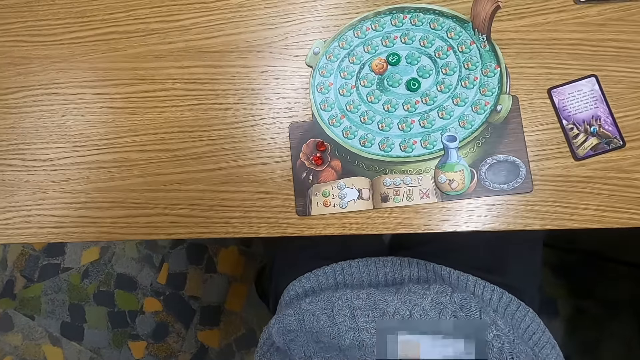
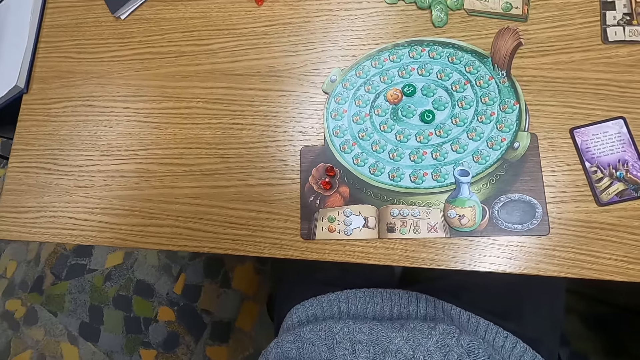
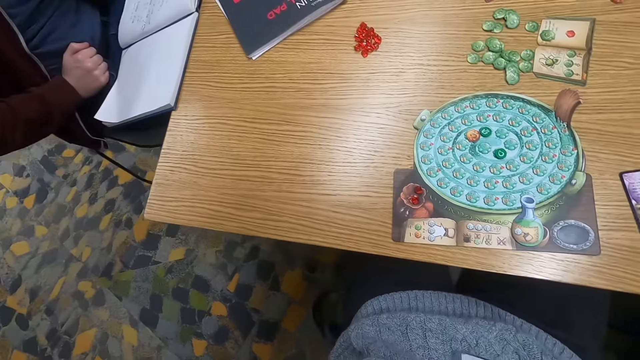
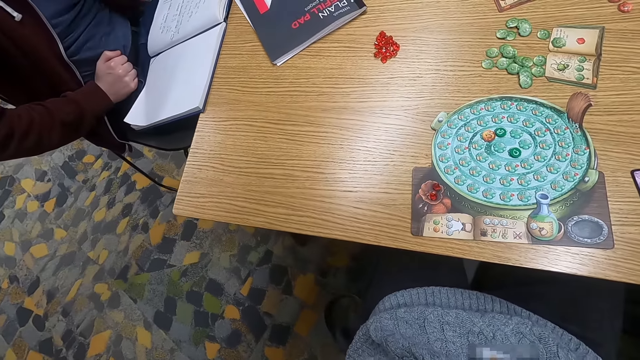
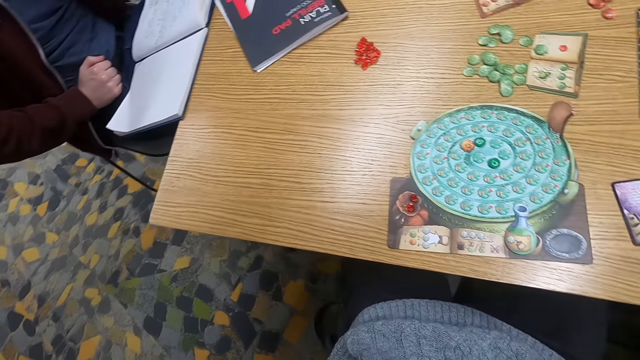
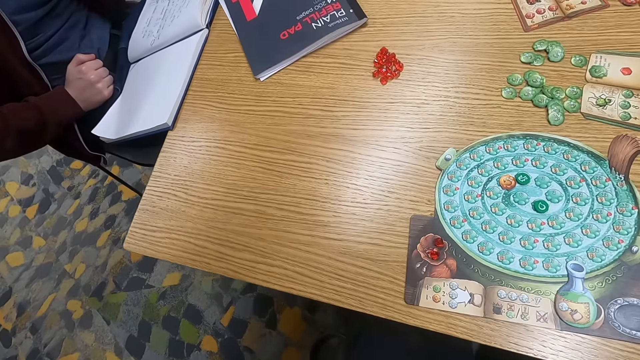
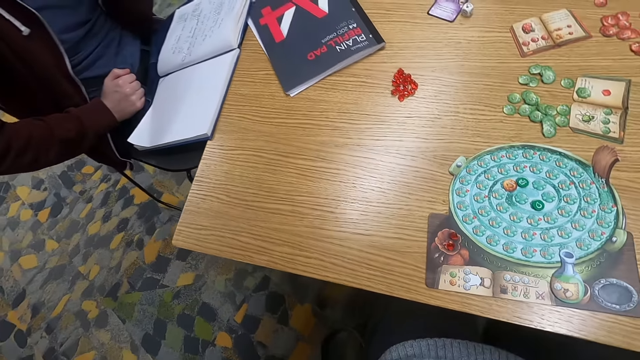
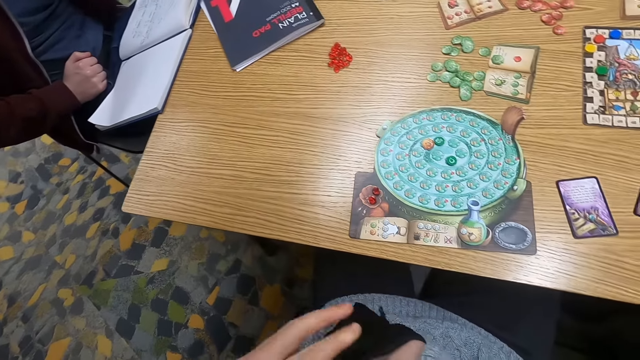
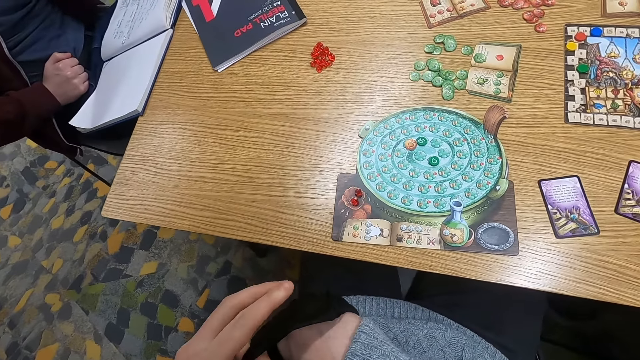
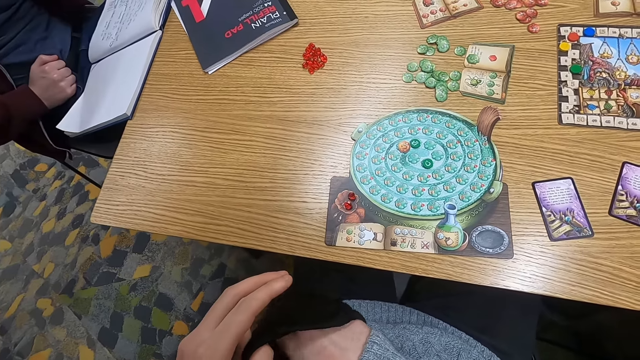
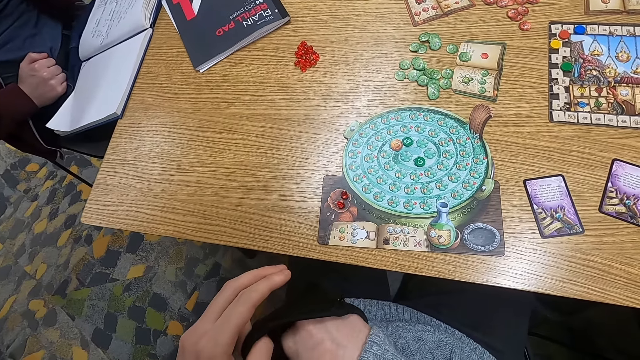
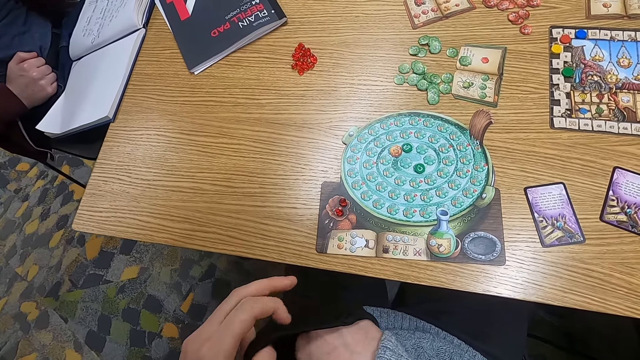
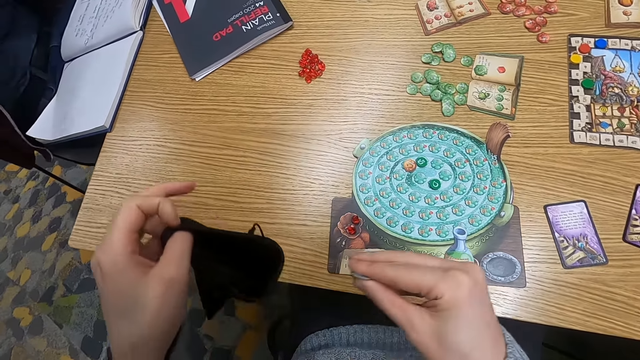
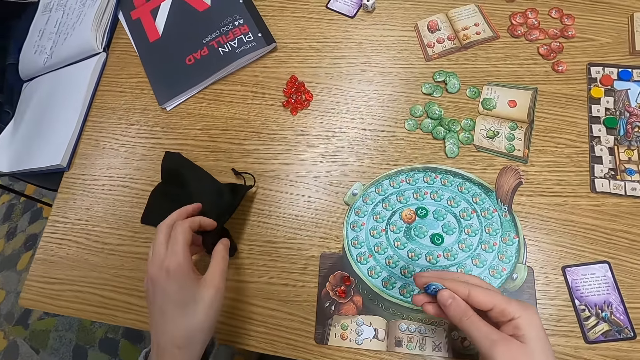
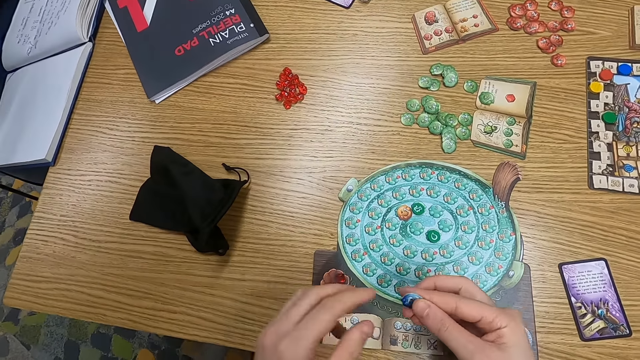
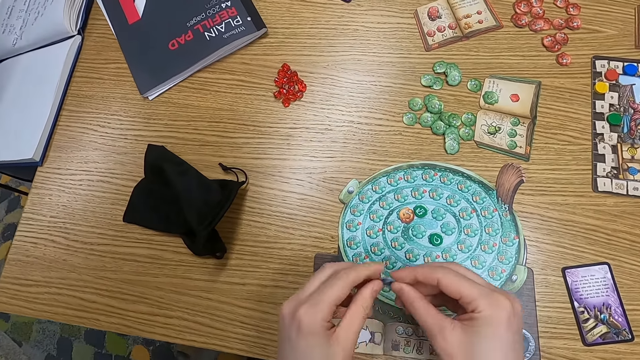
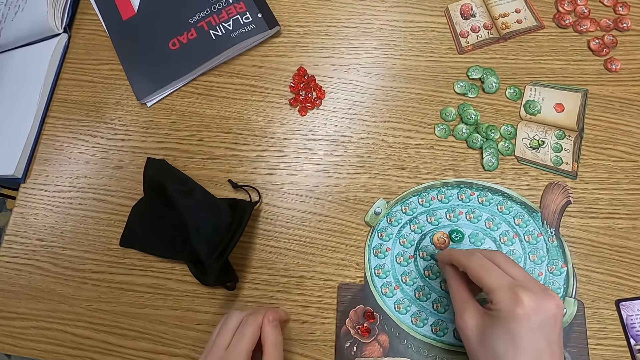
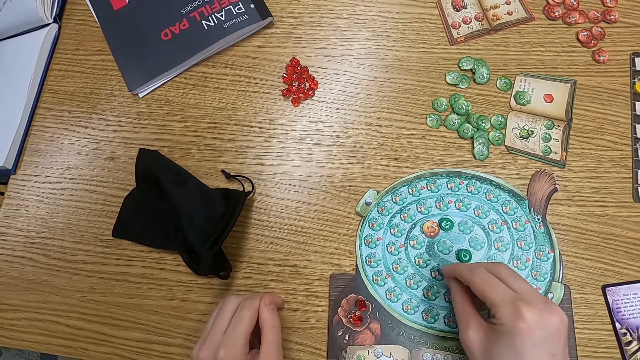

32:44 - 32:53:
The camera wearer inserts a hand in a bag. They turn to the side. They put a hand on the cloth bag. They pick a counter from the bag. They hold a point token. They put the cloth bag on the table.

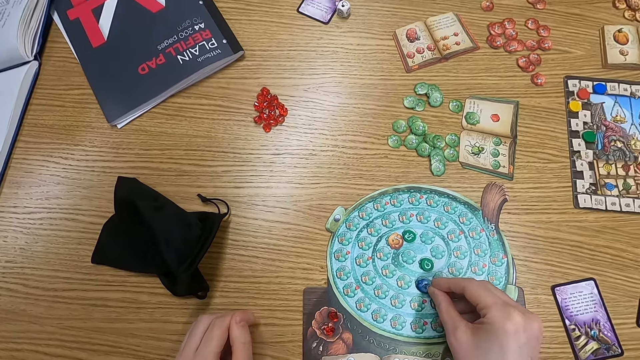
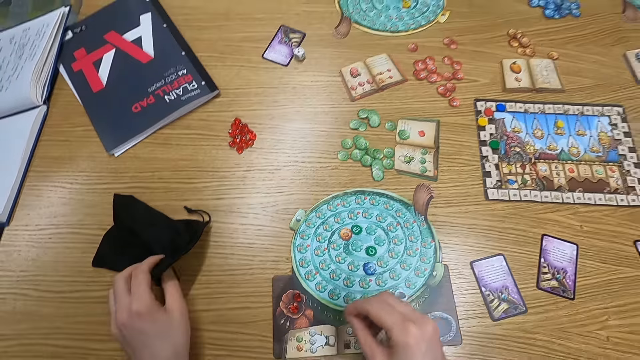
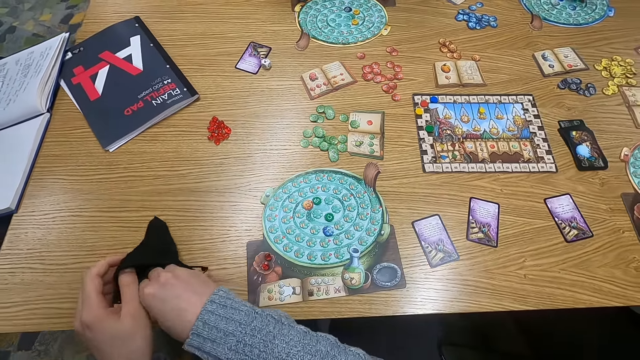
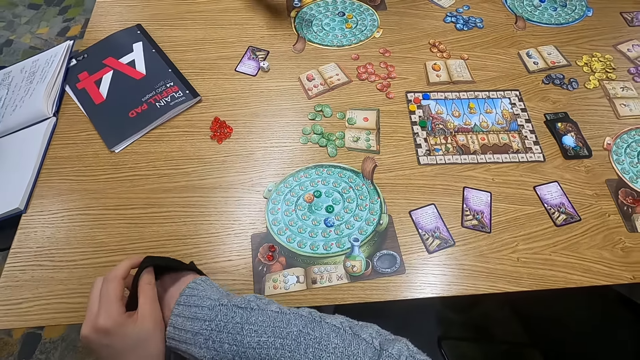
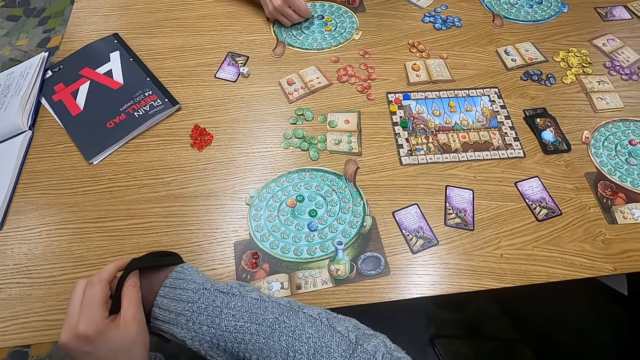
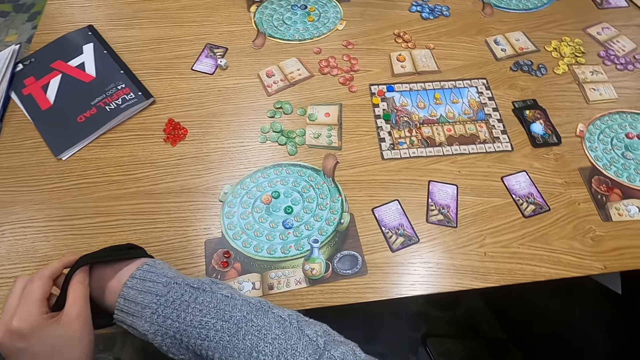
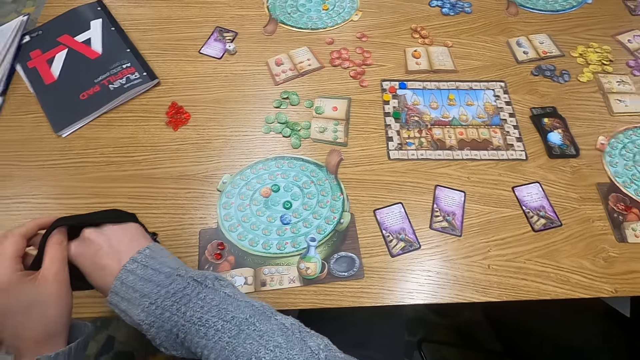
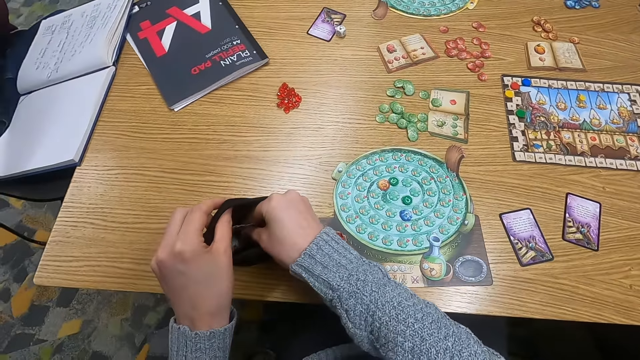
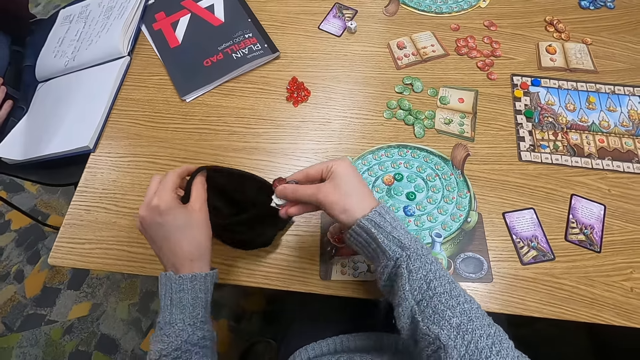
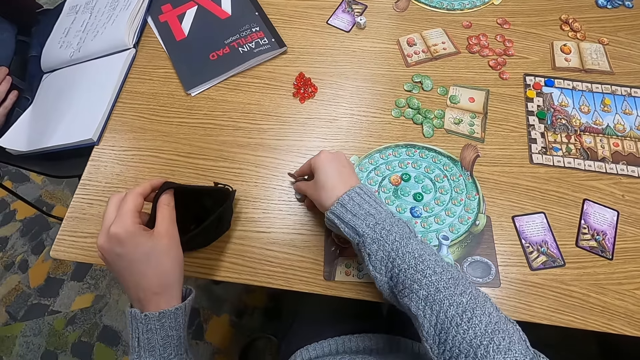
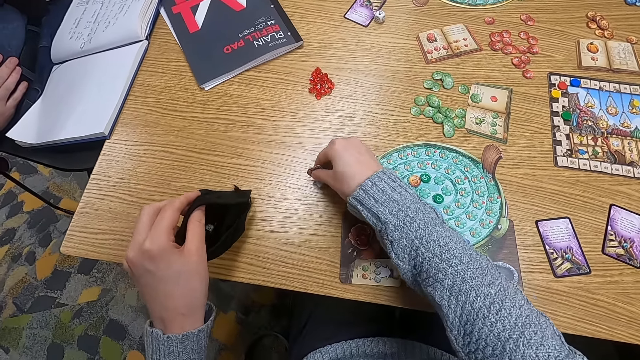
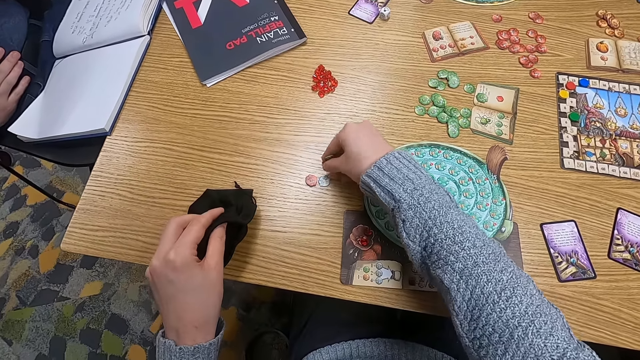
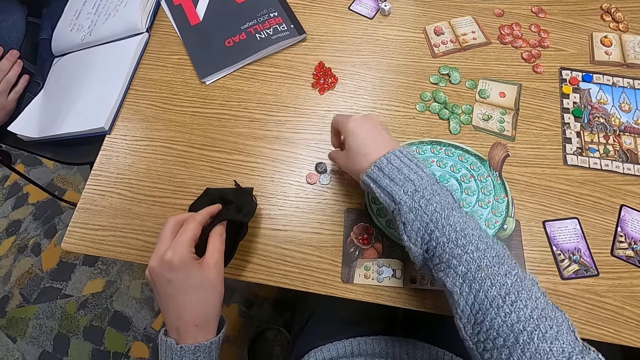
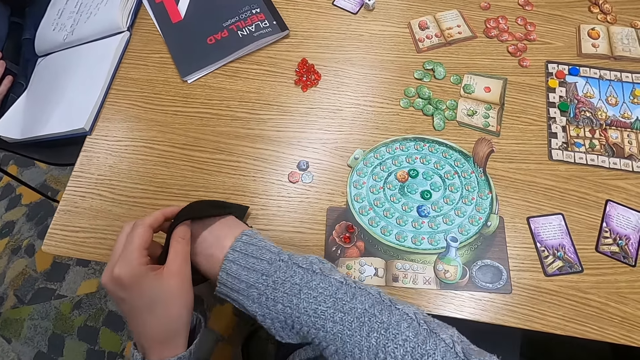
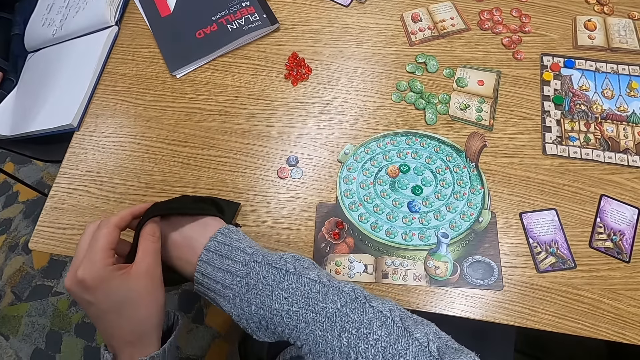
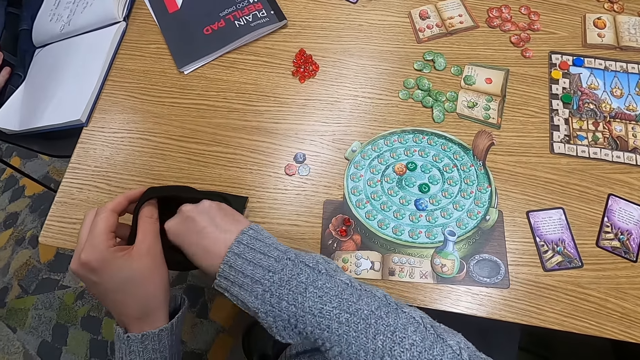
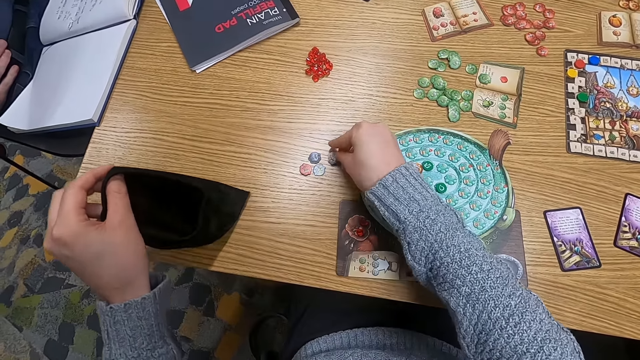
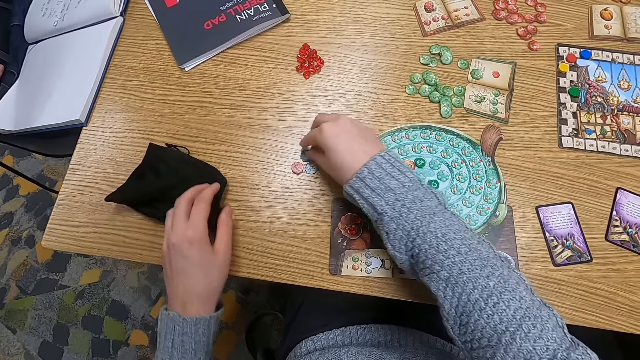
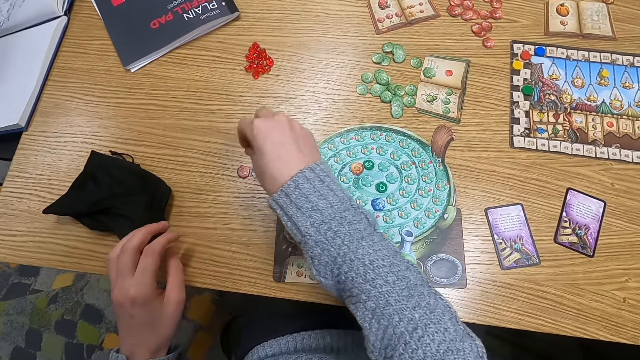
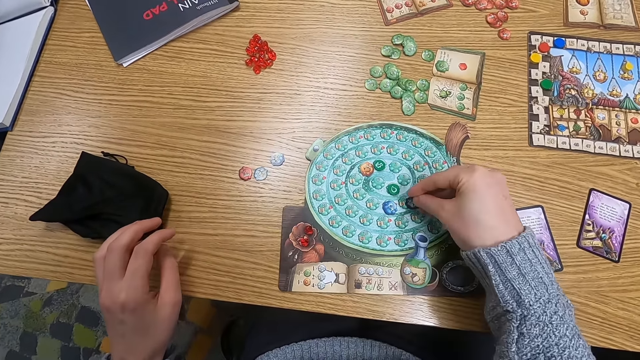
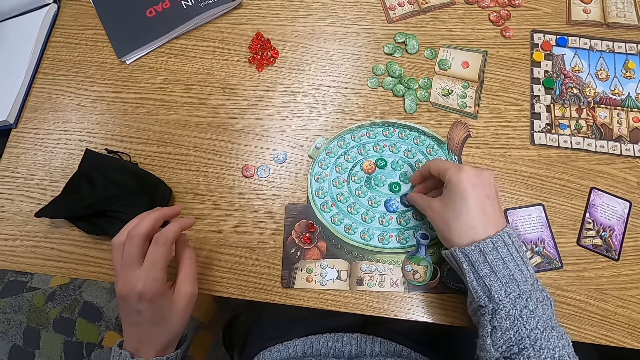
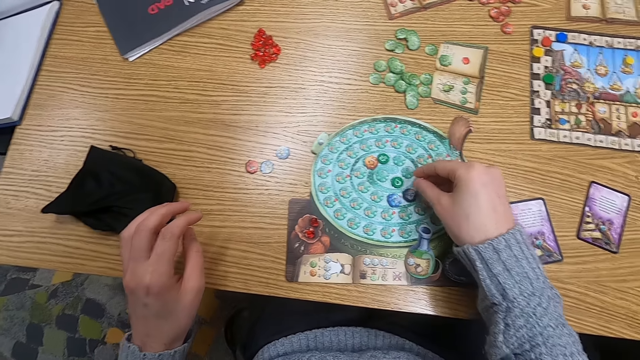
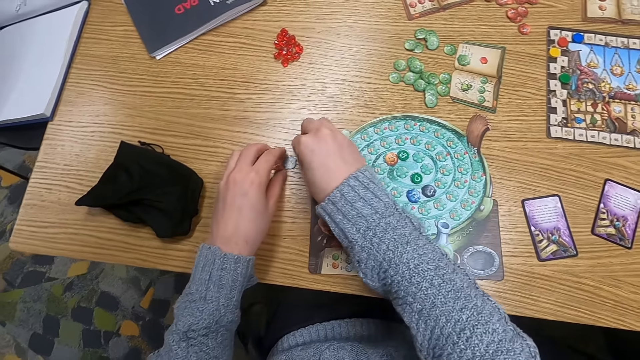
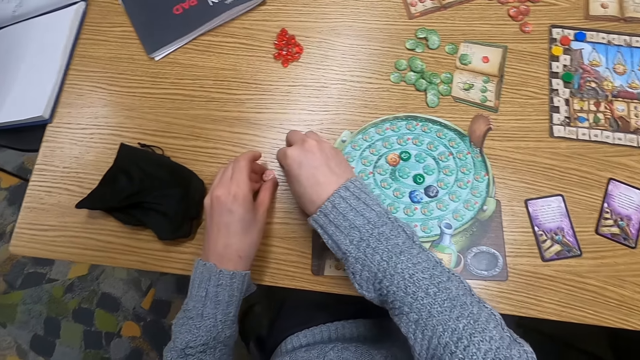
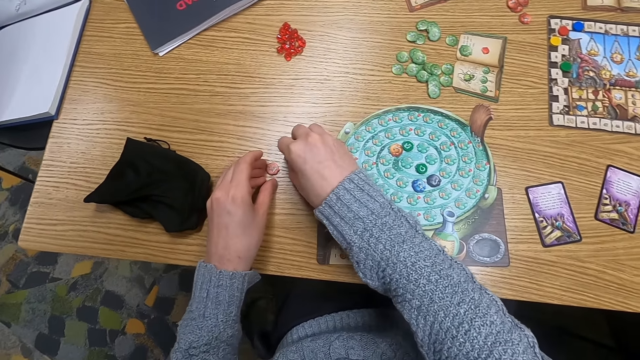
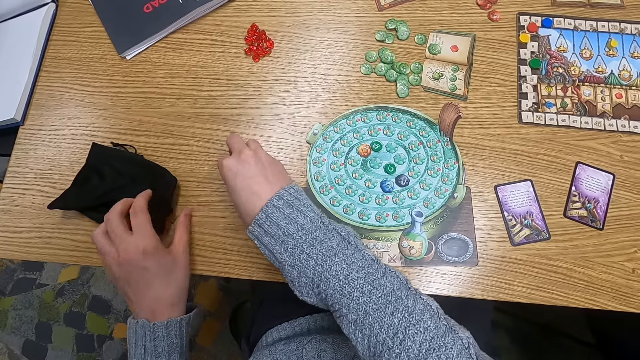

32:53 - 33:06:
The camera wearer puts a point token or counter on the table. They put a hand on the cloth bag. They insert a hand in the bag. A man puts a counter on a board. The camera wearer turns to the side. They pick counters from the bag. They put point tokens on the table. They put a hand on the cloth bag. They insert a hand in the bag. They hold a point token. They put a counter on the table. They pick a point token on the table. They put the point token on the table. They pick a point token on the table.
